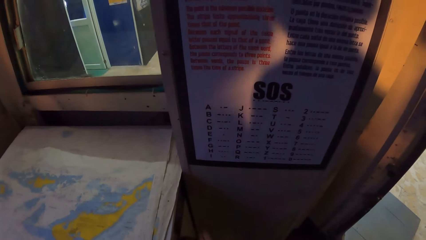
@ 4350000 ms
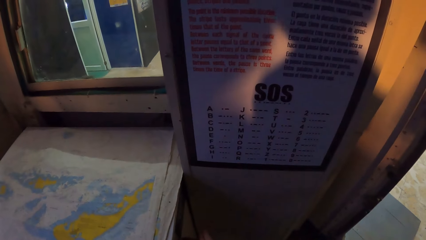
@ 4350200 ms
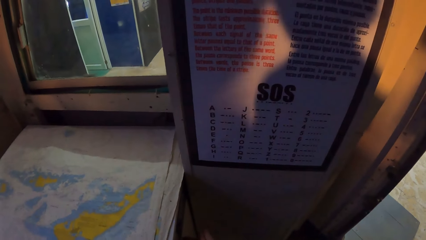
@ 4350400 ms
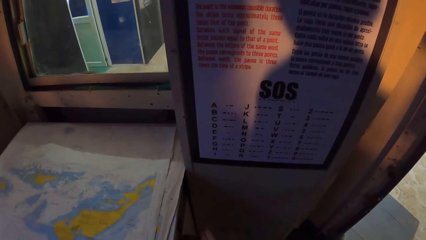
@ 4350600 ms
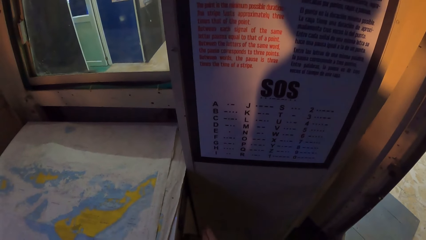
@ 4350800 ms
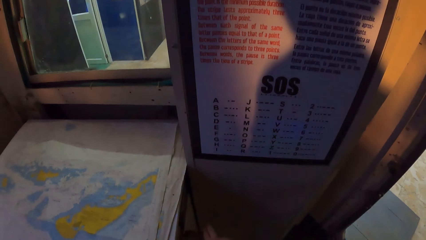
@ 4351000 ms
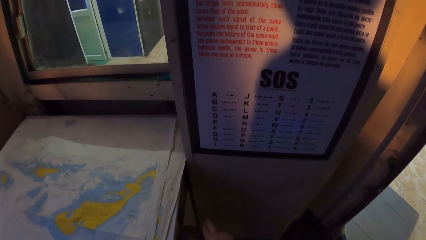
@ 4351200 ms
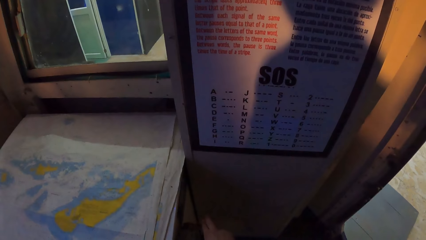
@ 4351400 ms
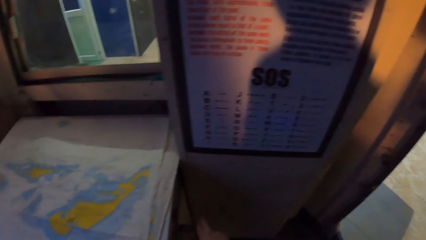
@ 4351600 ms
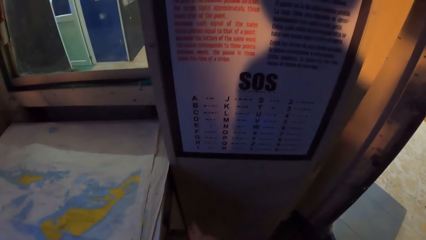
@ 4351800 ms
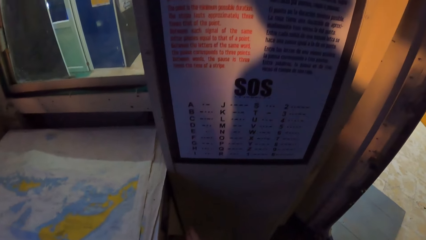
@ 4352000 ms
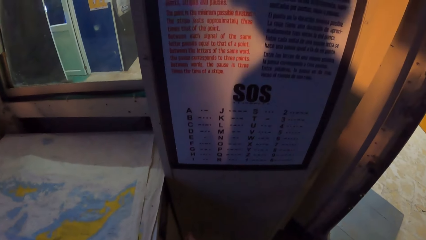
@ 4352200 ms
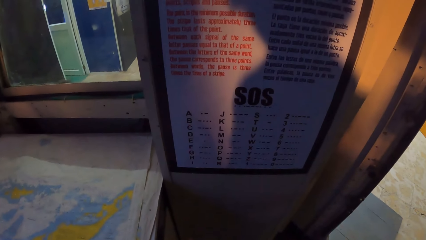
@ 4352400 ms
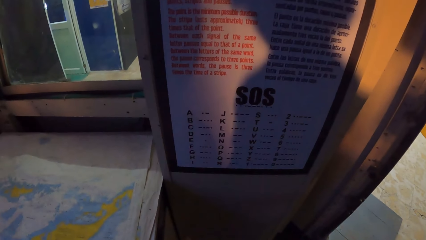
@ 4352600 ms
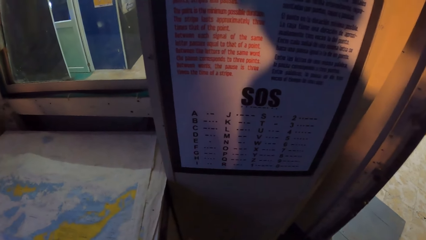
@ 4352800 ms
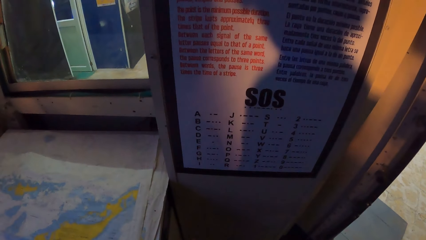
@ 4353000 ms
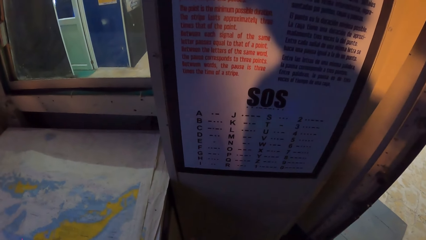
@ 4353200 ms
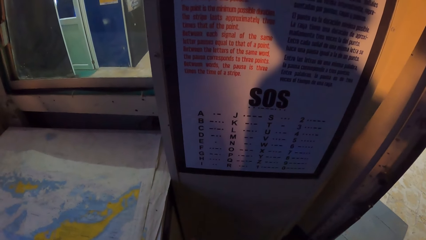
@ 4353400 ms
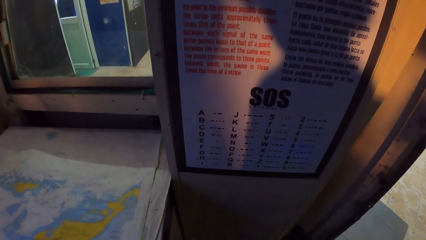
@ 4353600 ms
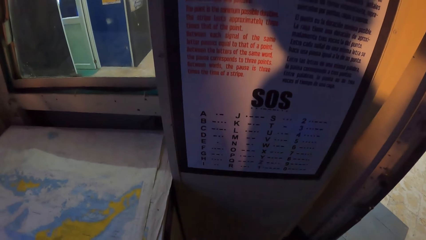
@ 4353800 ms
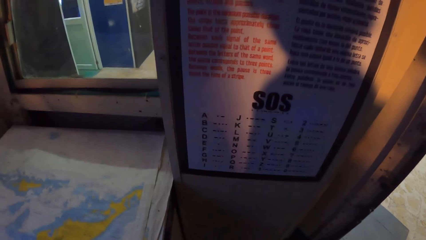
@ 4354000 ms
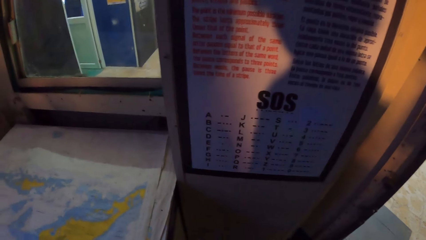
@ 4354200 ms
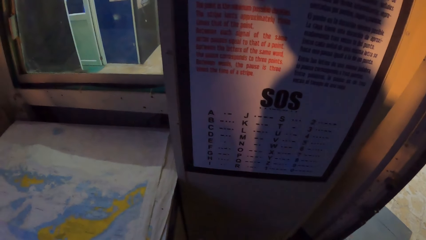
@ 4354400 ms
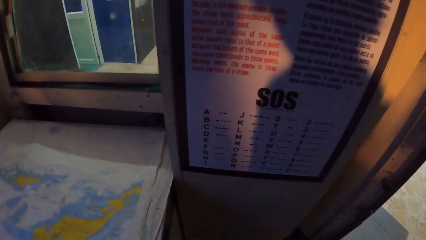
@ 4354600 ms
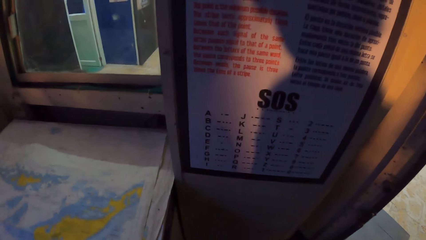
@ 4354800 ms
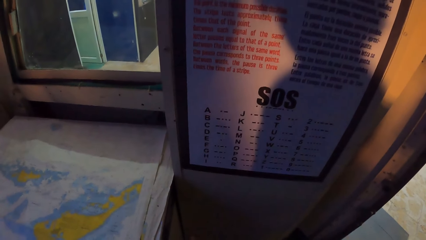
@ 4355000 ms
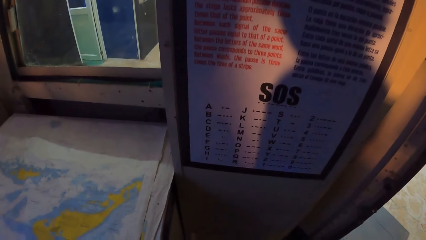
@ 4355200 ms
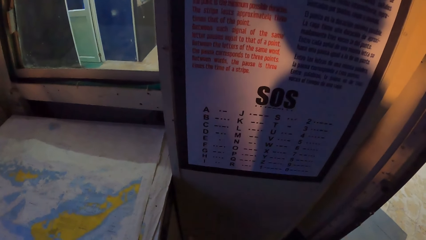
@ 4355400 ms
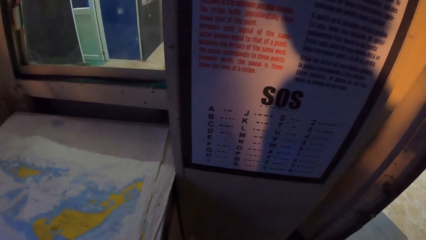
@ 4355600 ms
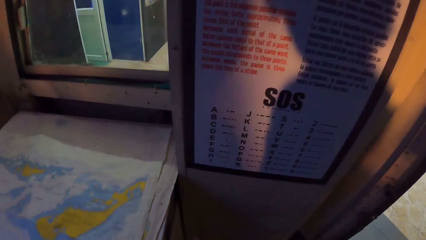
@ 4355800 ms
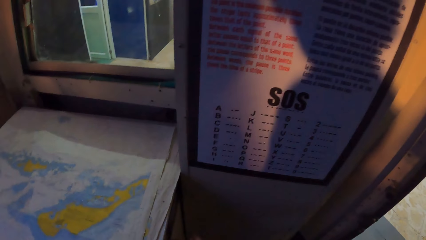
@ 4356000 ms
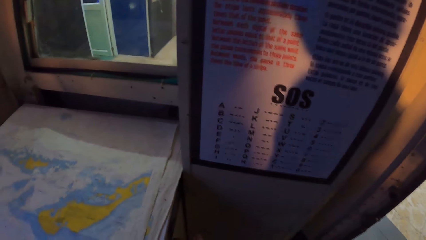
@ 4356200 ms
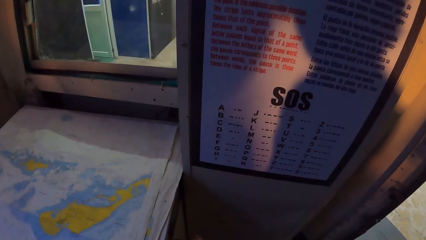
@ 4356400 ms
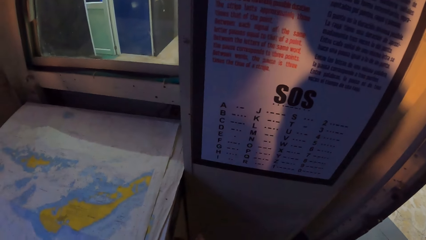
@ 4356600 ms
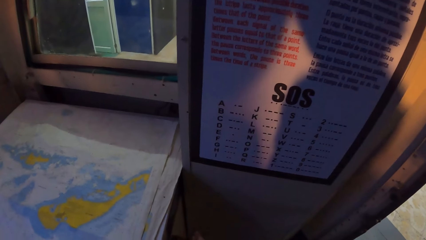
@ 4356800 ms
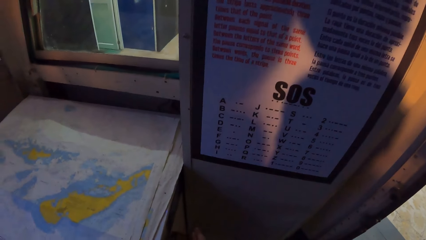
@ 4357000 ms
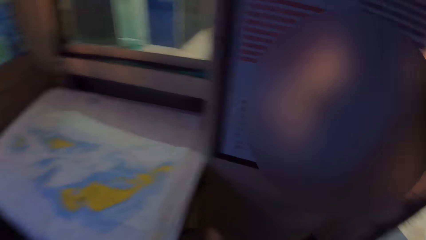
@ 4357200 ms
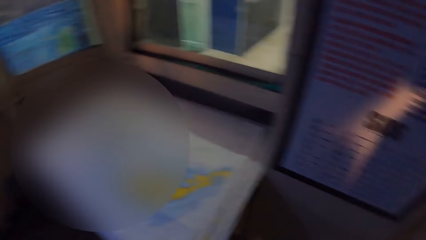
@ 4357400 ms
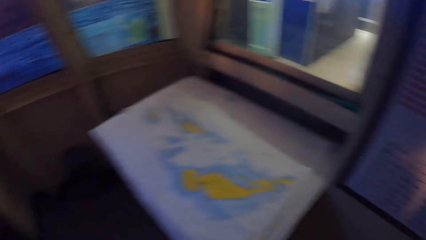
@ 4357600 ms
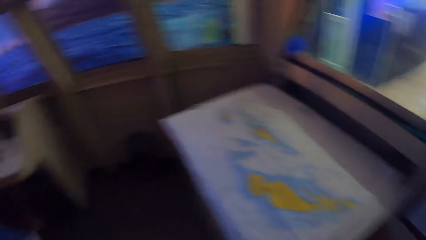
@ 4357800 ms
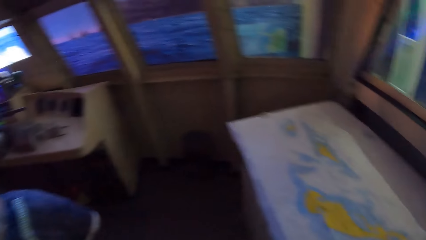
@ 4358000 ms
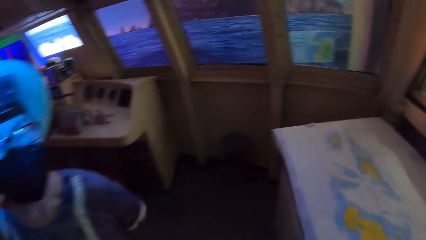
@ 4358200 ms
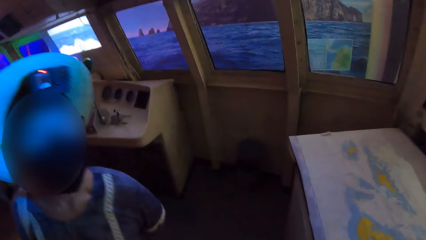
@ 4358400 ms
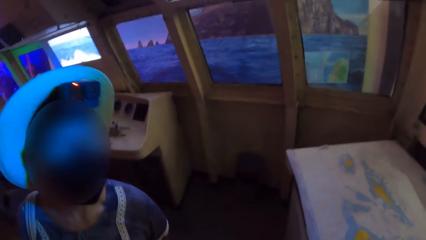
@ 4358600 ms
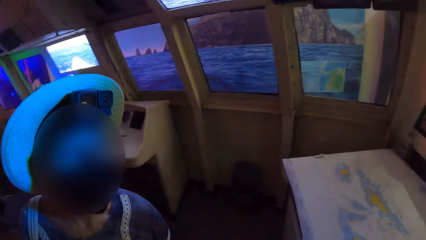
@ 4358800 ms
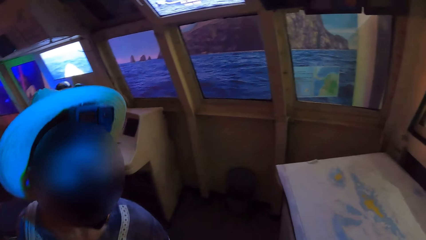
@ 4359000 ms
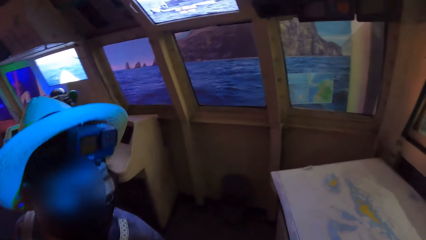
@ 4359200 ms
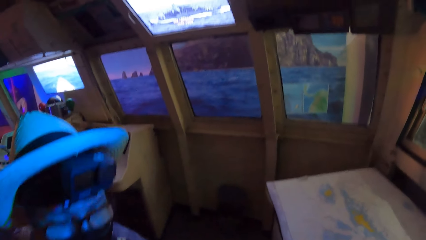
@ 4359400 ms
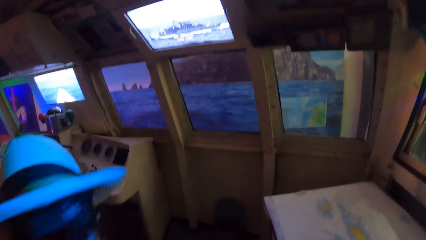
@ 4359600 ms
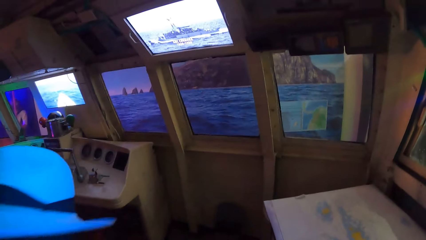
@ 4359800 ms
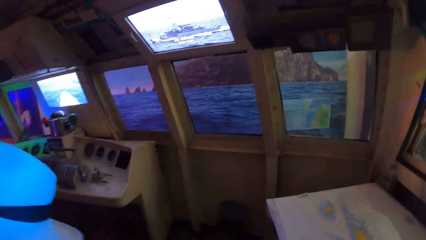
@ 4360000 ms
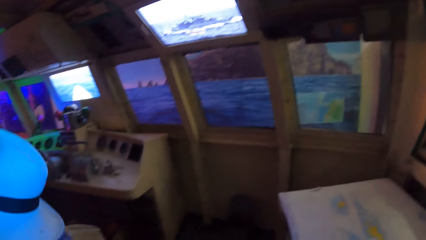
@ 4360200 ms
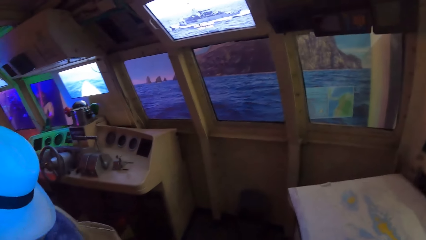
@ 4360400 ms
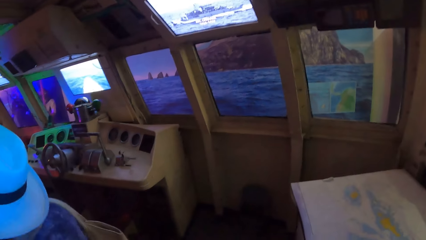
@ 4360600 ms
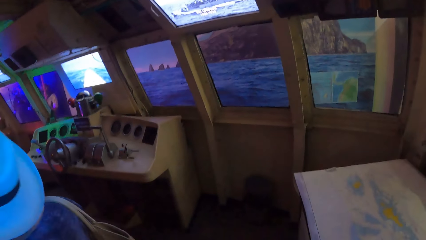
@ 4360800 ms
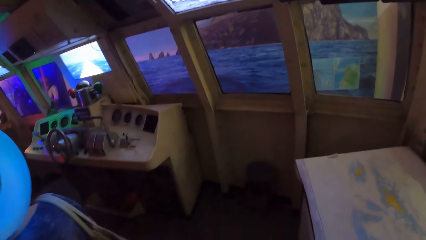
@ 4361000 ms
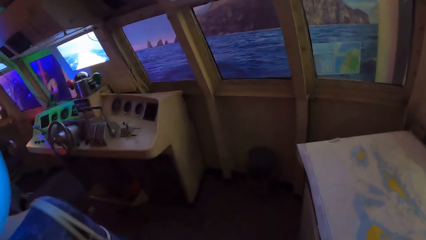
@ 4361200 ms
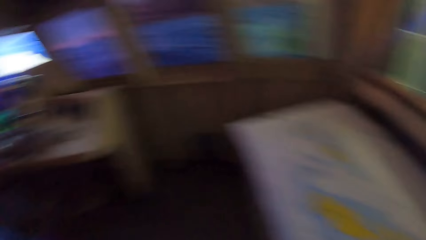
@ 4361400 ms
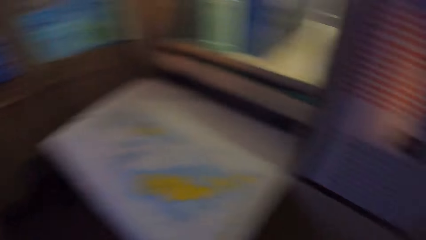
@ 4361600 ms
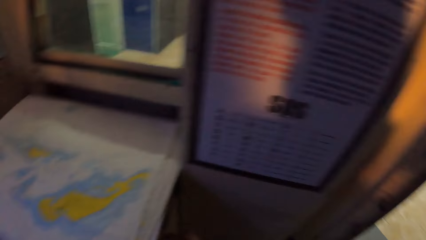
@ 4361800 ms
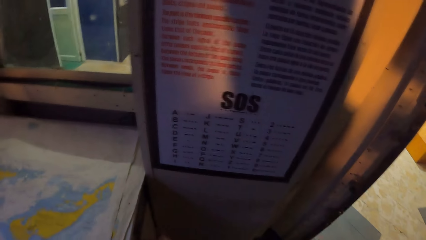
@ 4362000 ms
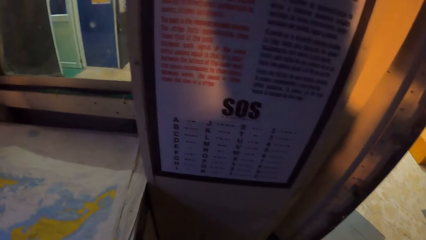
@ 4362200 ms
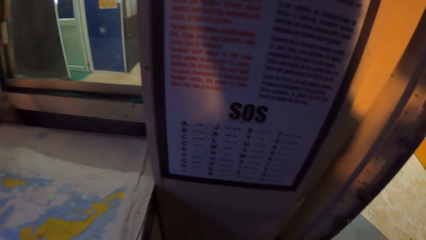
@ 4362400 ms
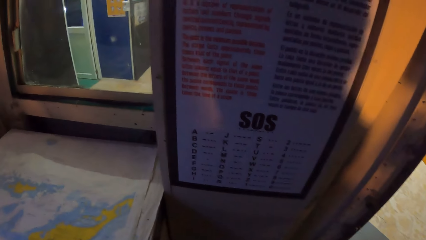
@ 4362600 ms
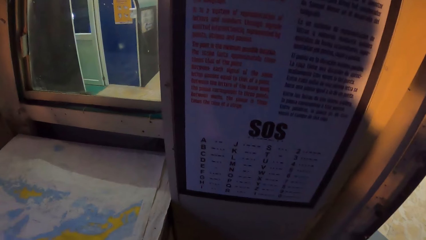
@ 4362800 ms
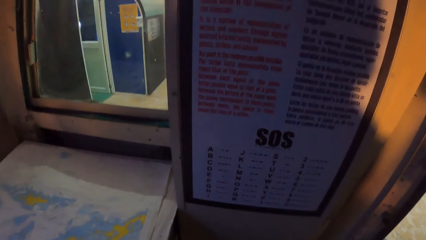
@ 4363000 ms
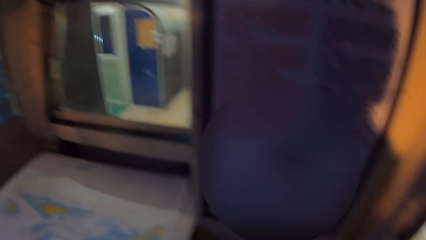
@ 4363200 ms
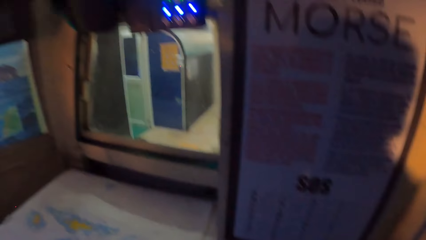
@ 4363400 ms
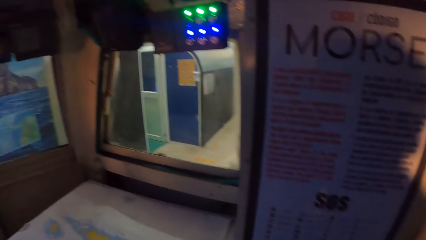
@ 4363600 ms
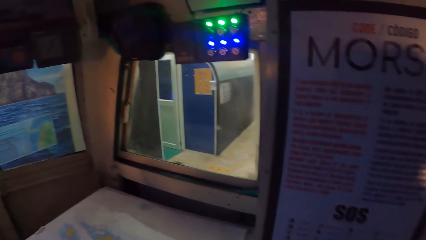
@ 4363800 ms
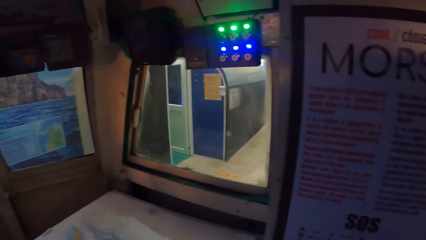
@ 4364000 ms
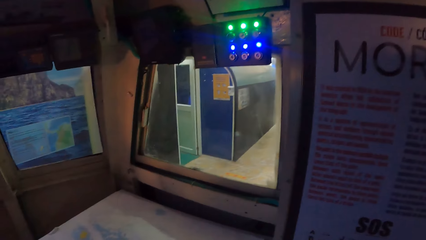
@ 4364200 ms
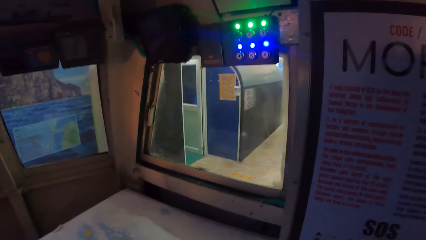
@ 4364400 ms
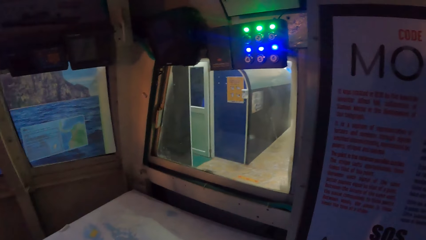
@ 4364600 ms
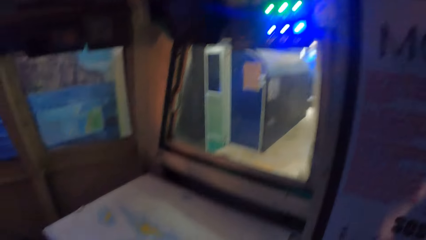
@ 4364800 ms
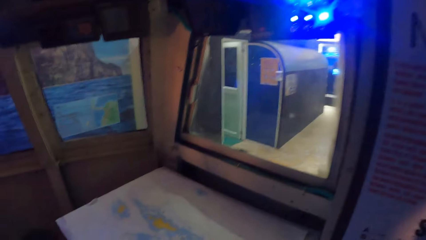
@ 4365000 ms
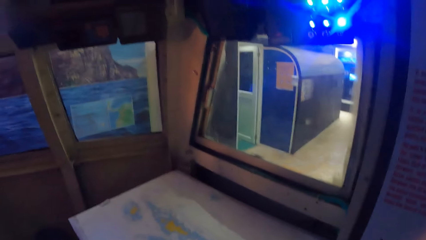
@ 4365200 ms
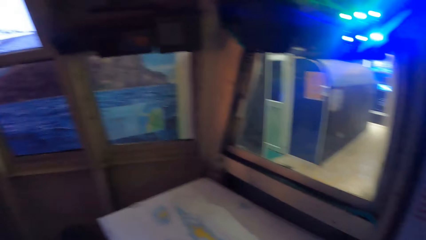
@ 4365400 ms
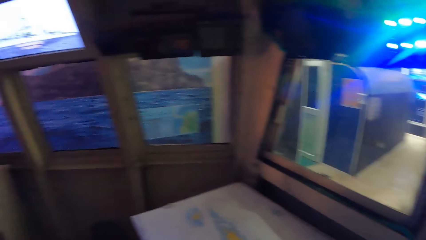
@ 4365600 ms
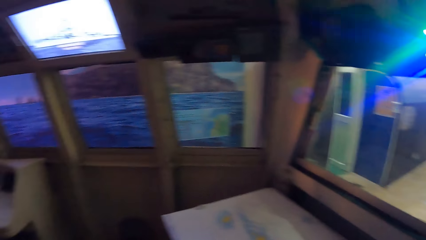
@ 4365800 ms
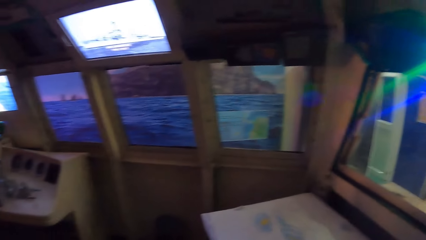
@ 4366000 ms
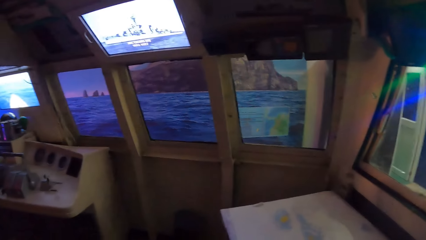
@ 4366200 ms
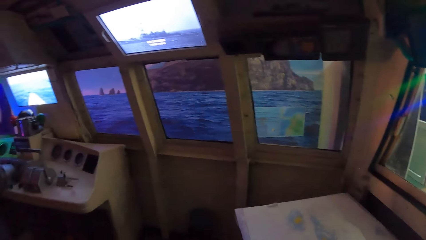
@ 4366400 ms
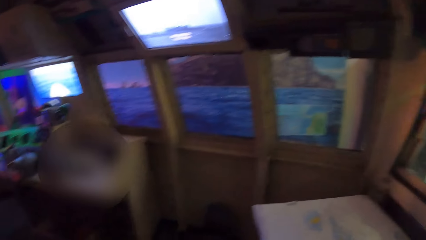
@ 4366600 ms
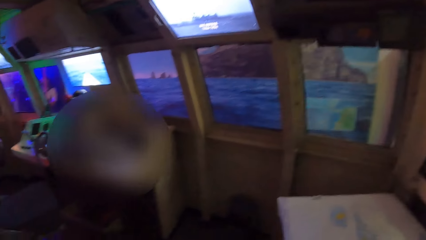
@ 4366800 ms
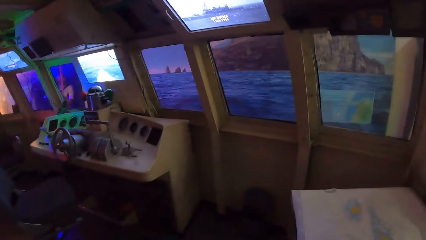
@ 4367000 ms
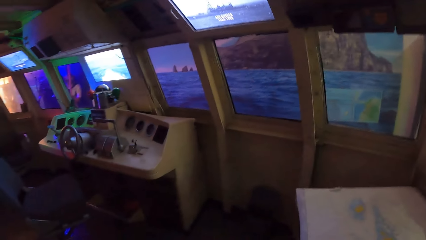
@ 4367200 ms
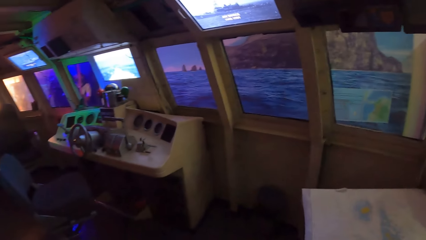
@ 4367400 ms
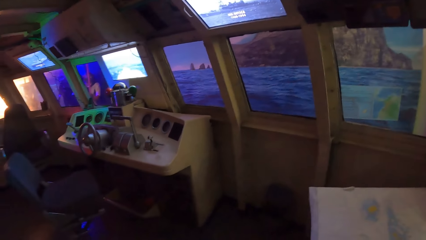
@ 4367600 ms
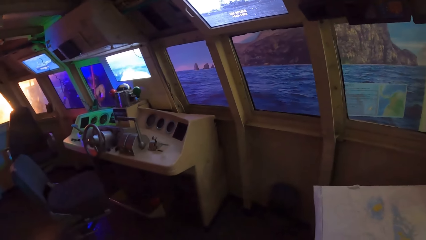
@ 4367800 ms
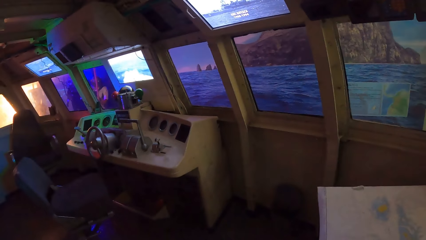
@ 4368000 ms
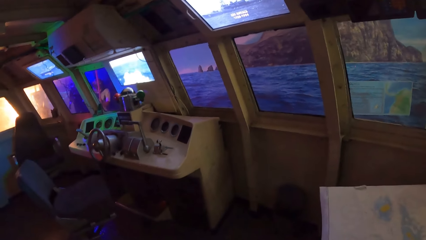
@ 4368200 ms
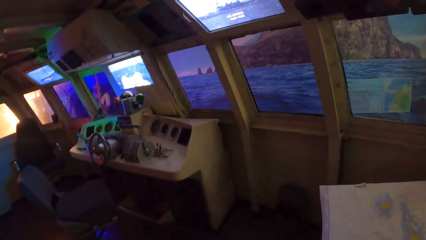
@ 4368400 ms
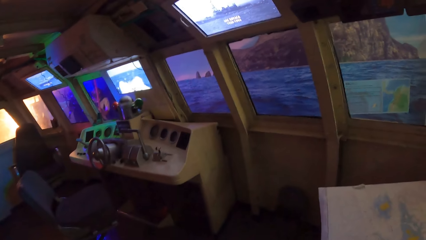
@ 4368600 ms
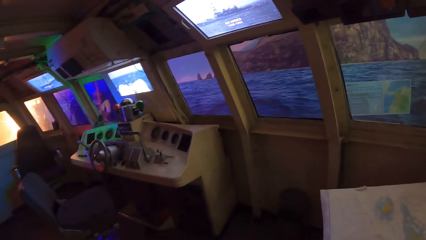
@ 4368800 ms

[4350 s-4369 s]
The camera wearer looks around the room.
